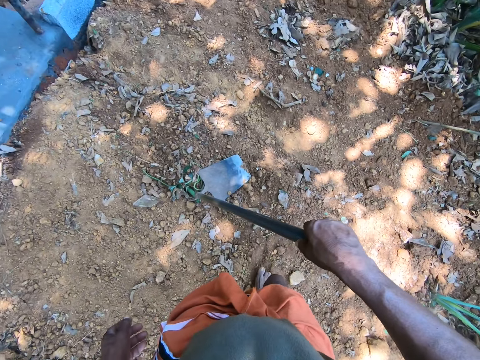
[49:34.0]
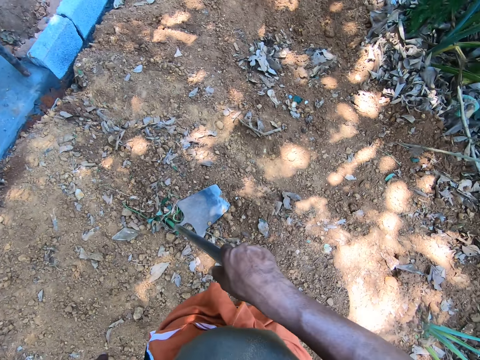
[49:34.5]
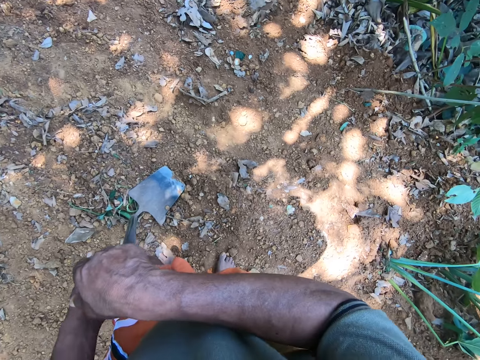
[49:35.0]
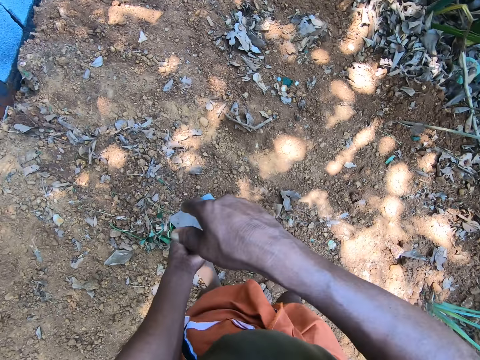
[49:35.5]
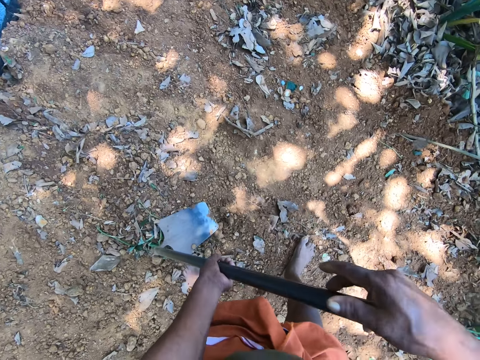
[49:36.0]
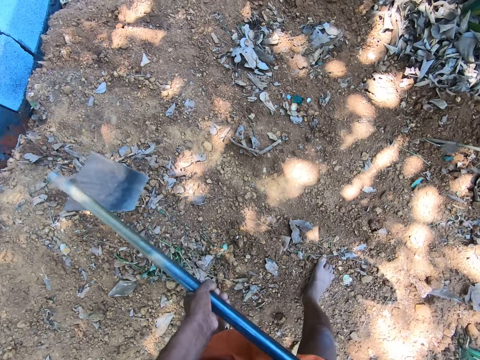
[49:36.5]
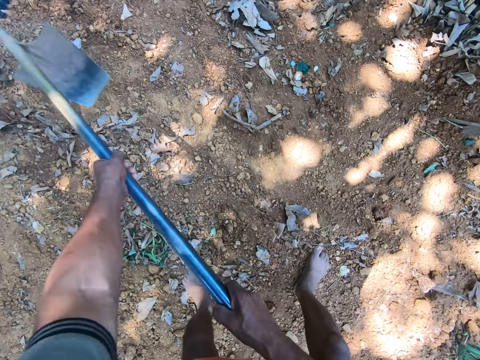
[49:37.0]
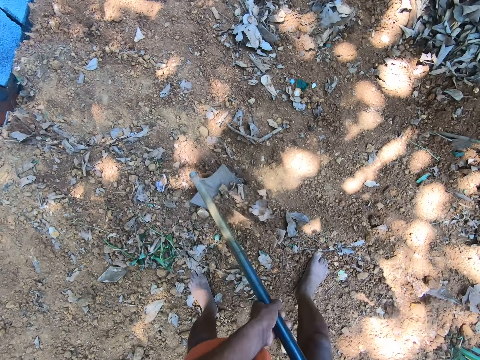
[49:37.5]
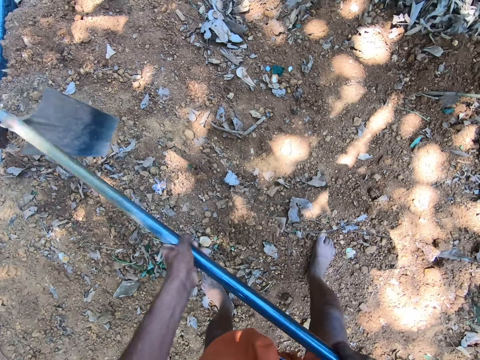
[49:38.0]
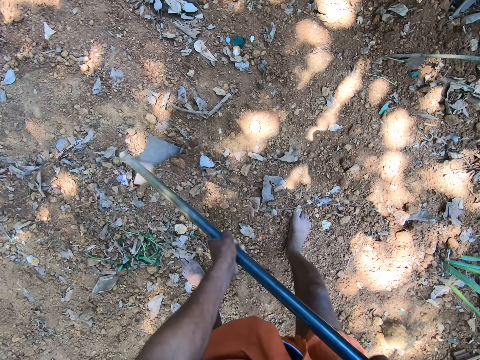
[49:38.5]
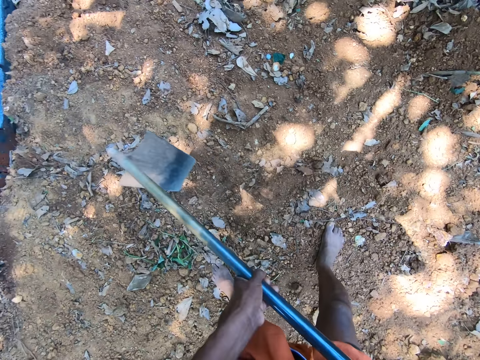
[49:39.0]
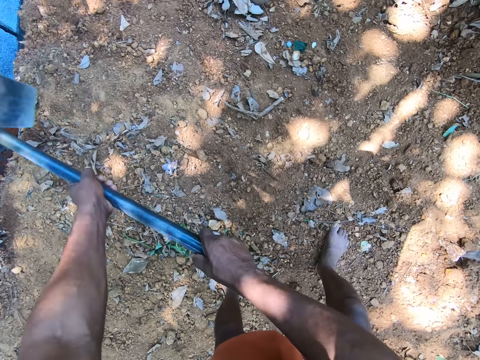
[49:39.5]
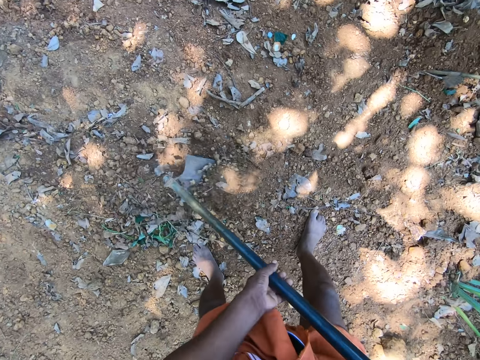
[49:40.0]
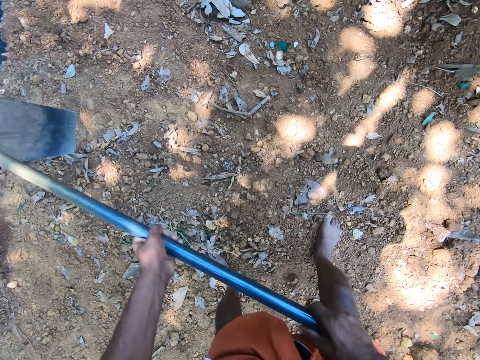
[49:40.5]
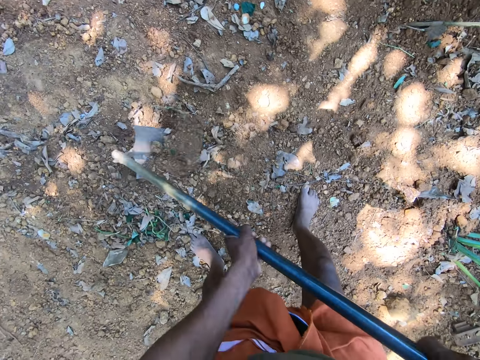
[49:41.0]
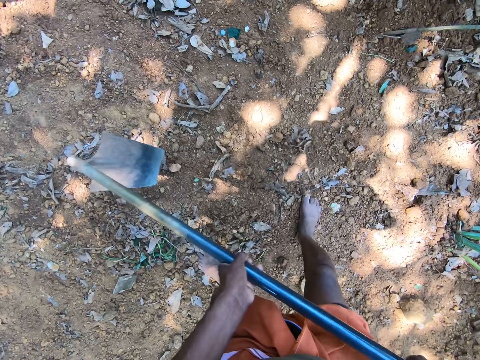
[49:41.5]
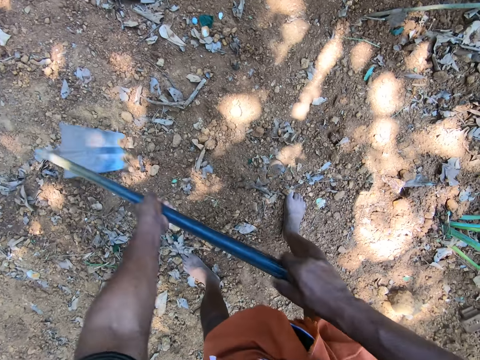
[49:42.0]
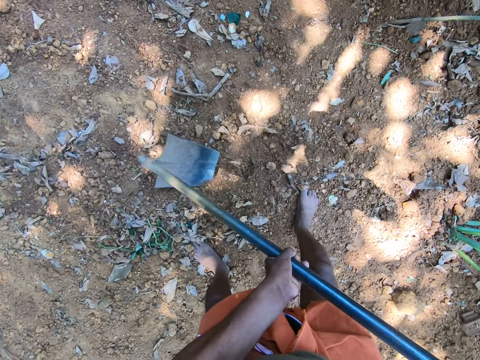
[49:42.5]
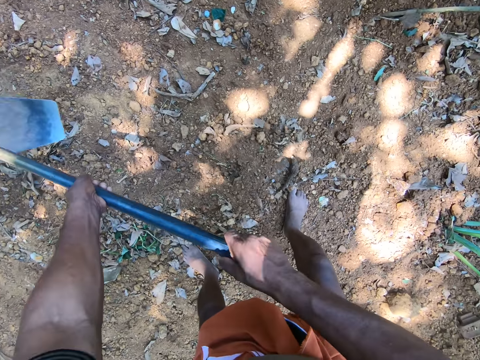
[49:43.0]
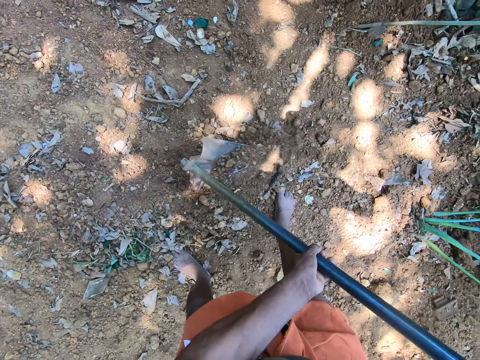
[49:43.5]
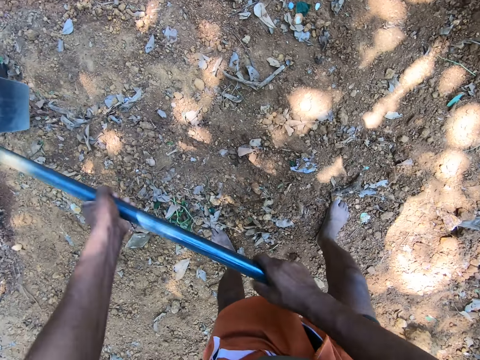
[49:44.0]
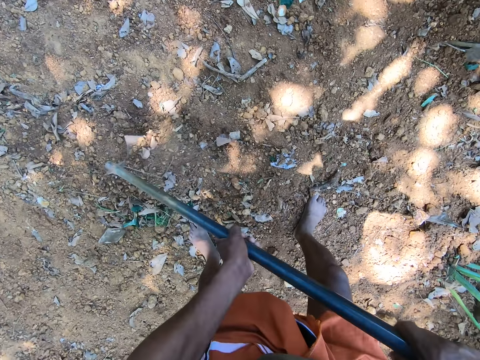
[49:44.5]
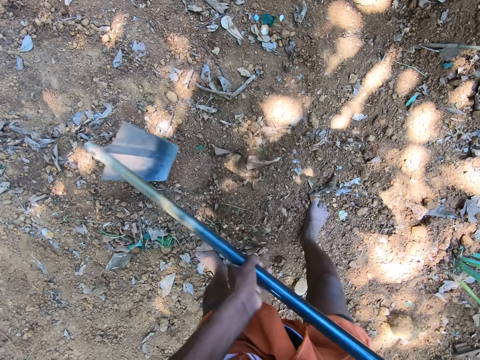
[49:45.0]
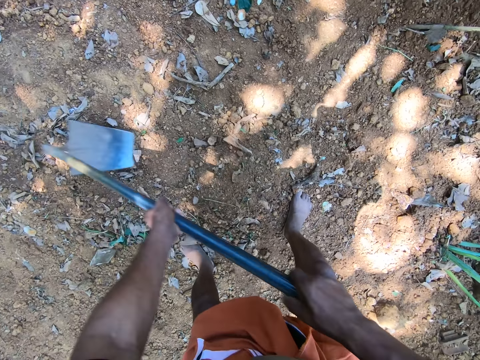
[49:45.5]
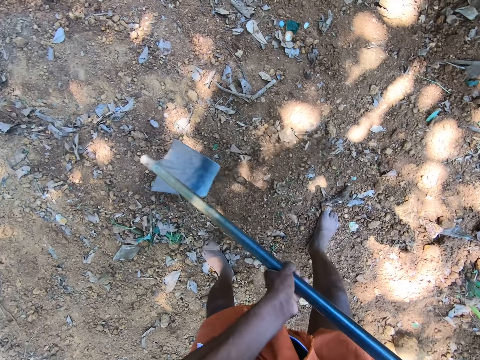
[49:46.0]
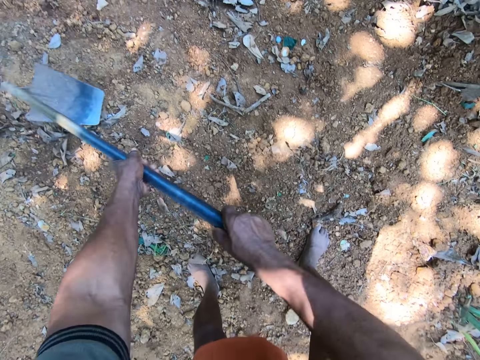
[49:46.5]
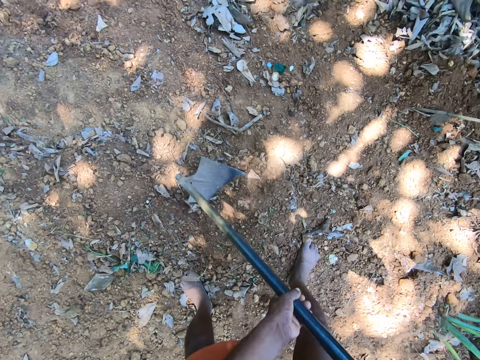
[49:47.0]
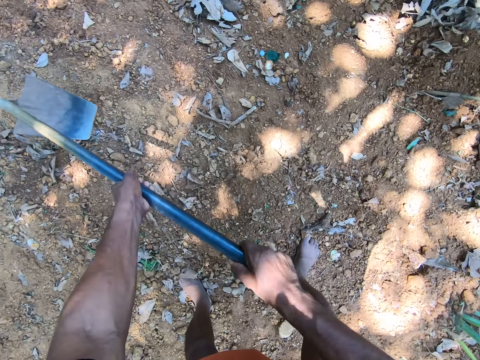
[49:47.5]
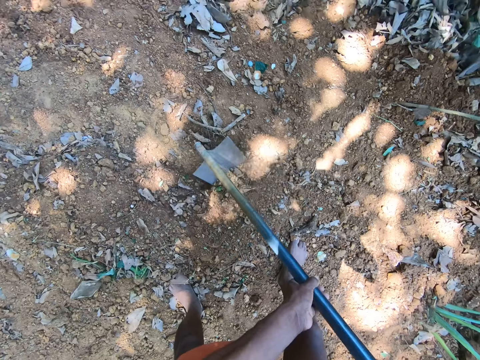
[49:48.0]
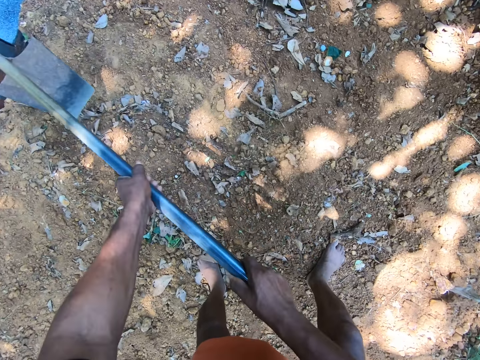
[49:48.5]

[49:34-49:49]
The camera wearer talks. They dig. They talk.

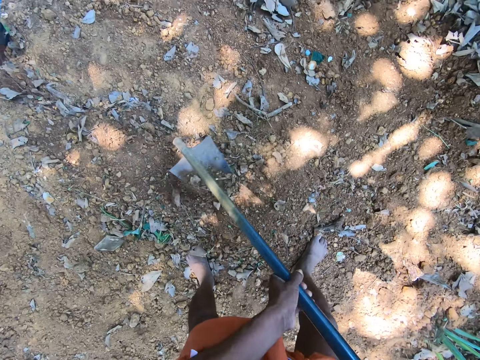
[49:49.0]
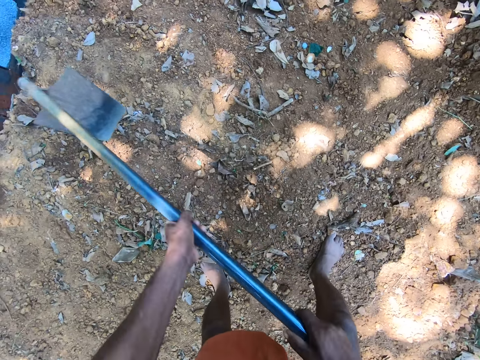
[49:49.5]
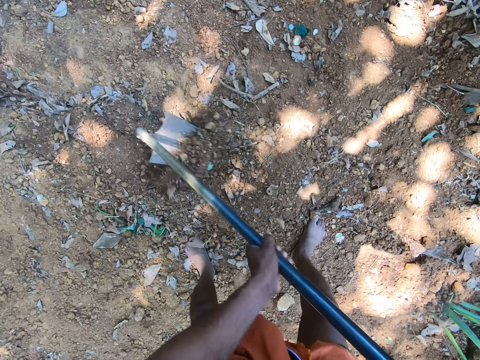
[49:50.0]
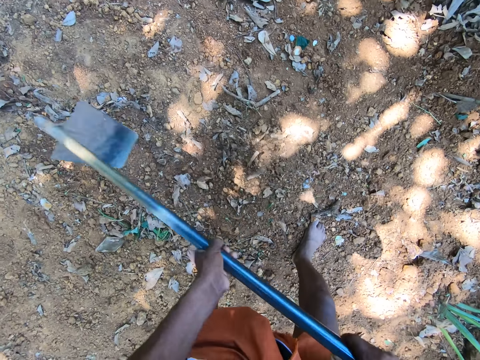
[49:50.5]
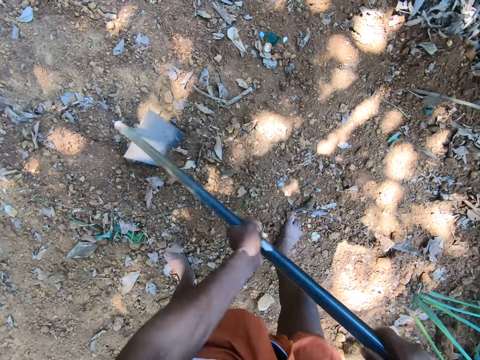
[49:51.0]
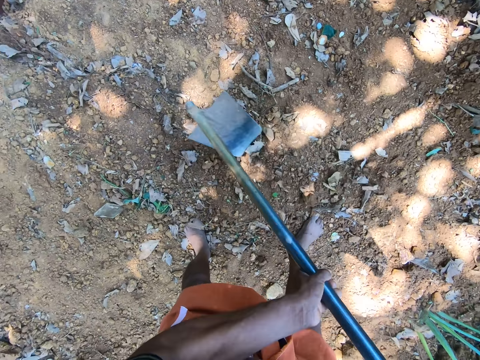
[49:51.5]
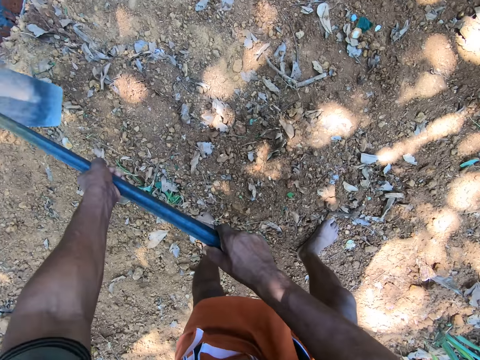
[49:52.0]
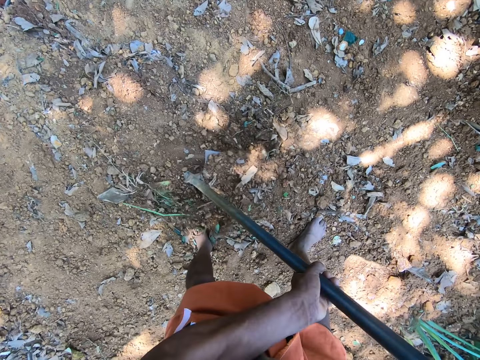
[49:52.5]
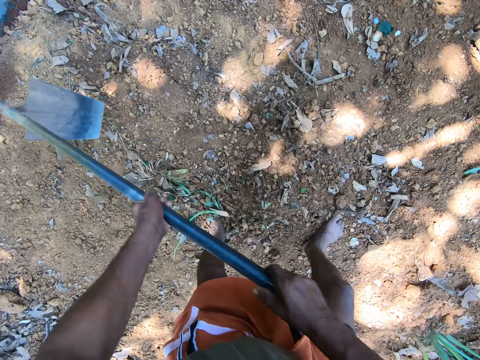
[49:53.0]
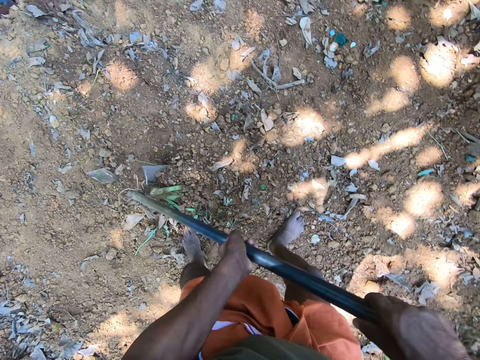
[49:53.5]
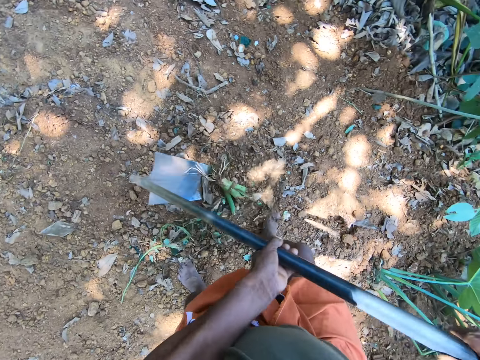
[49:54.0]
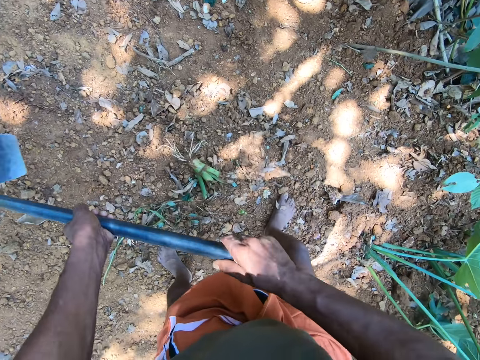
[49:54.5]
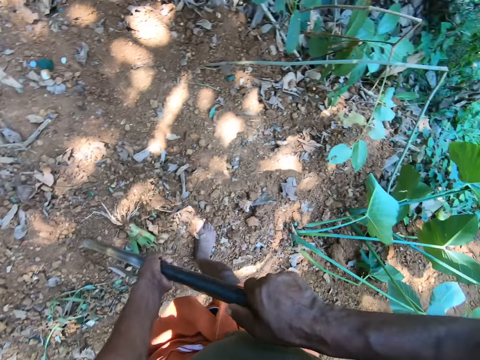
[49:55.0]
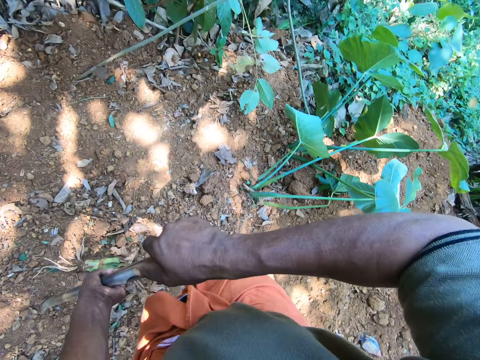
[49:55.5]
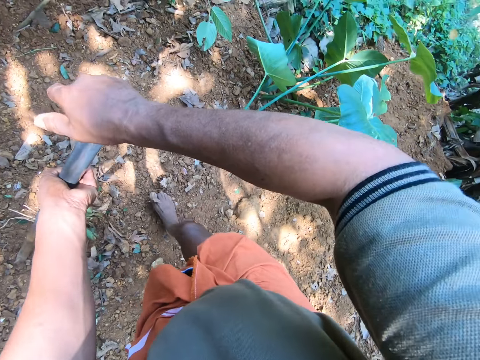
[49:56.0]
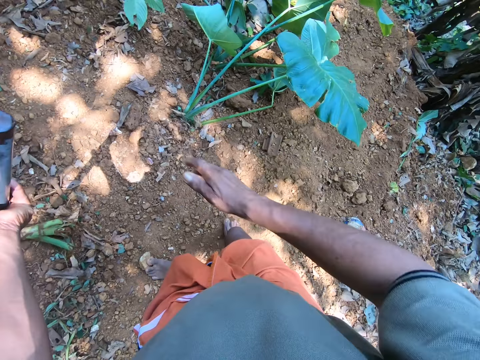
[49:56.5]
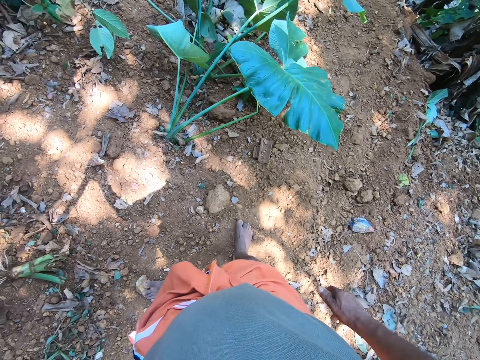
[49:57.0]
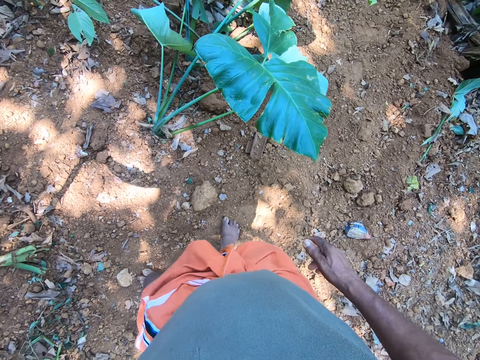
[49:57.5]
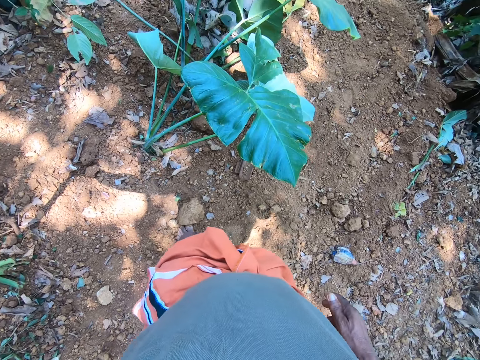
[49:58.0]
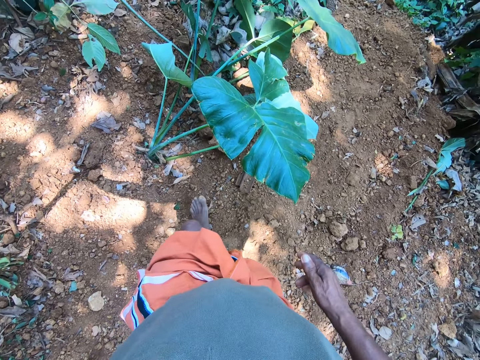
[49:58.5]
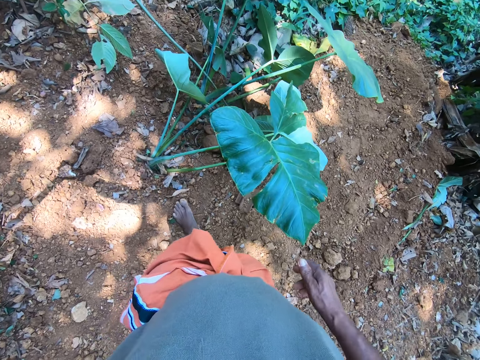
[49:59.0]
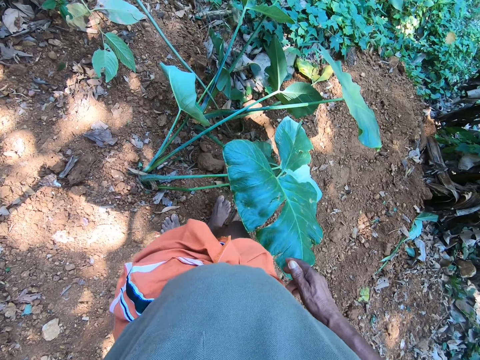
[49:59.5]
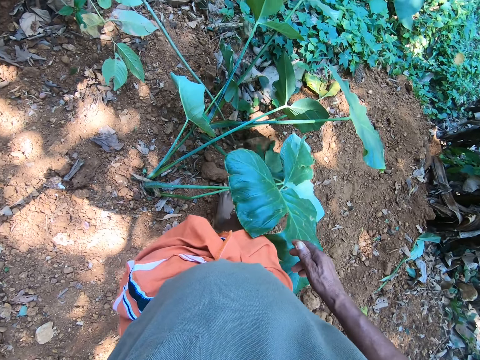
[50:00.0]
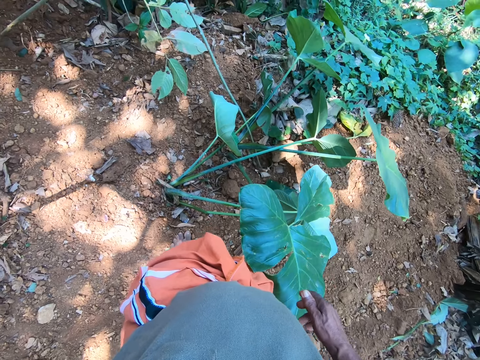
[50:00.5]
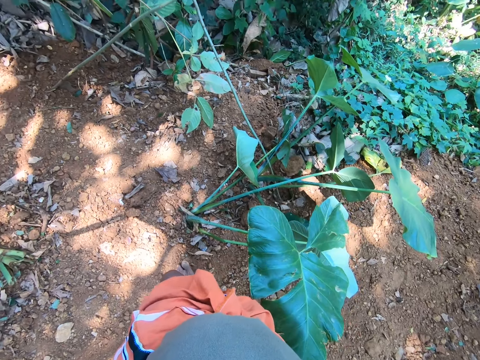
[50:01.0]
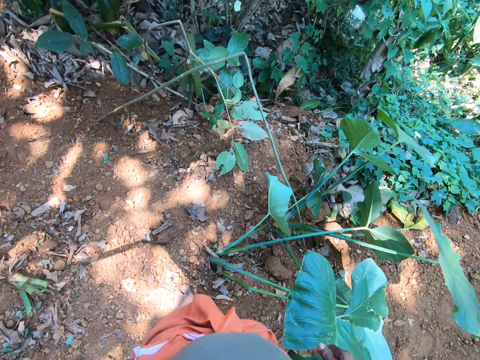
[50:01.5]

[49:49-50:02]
The camera wearer stands the hoe on the ground. He holds the hoe with both hands. He drops his right hand from the hoe. He kicks a stone with his left leg. He walks slightly. He kicks the stone with his right leg.
